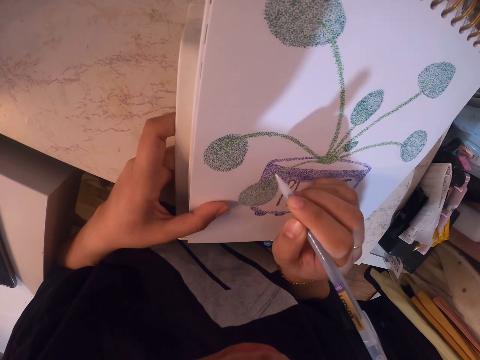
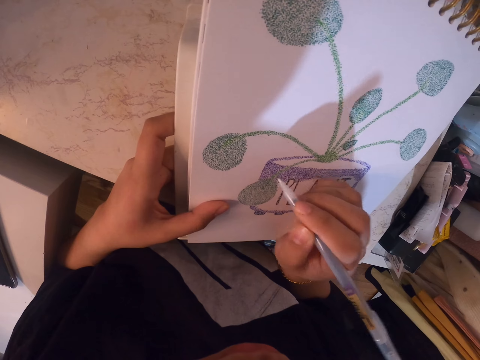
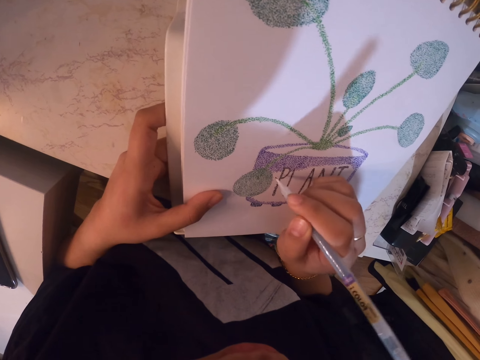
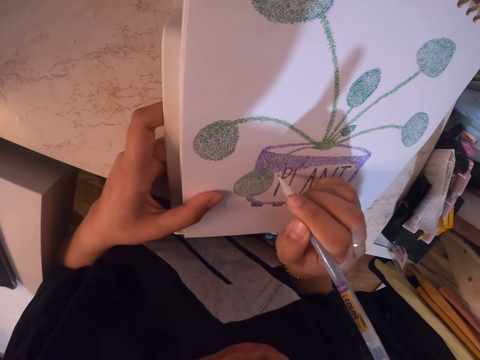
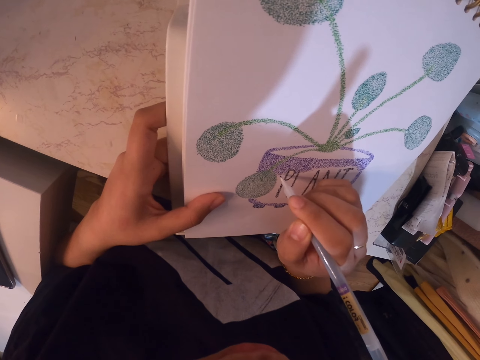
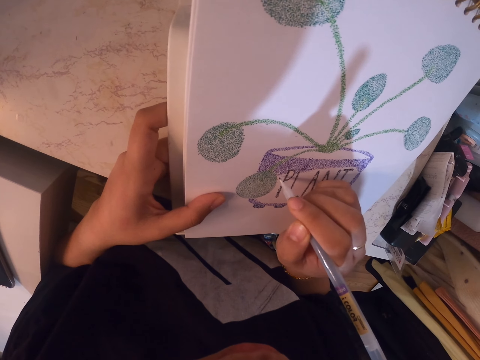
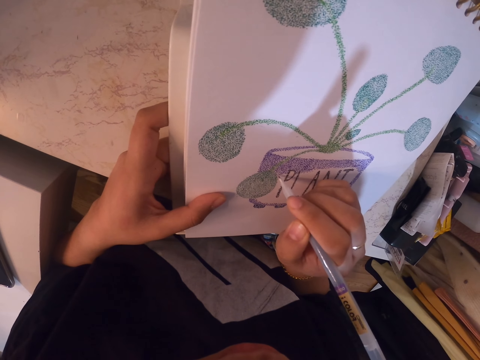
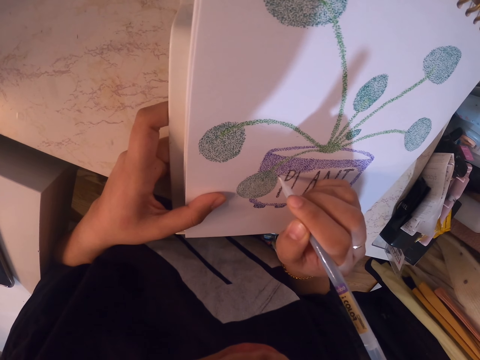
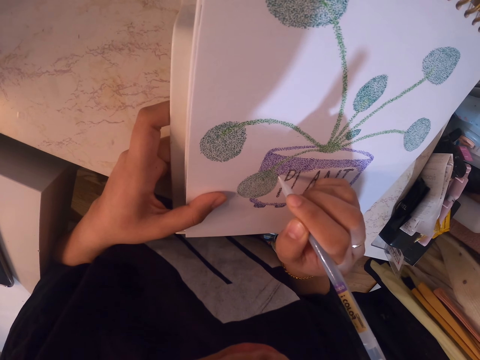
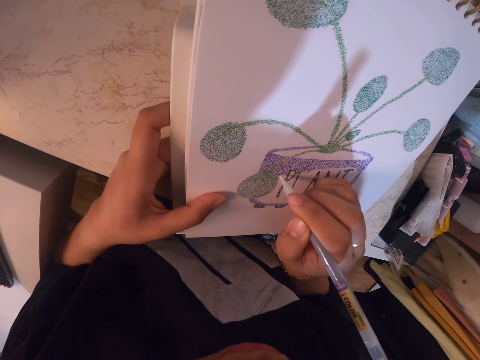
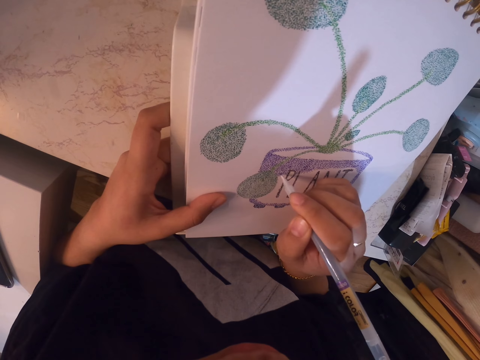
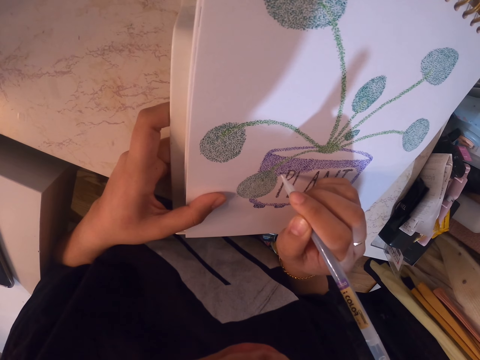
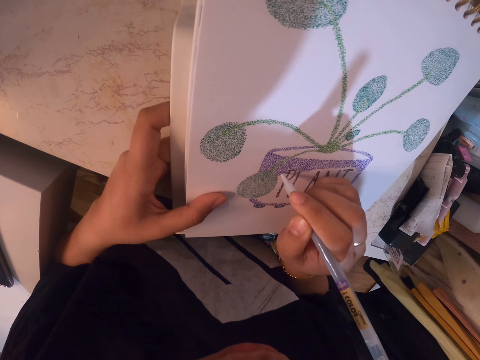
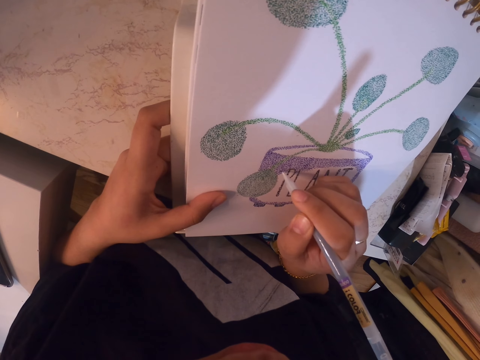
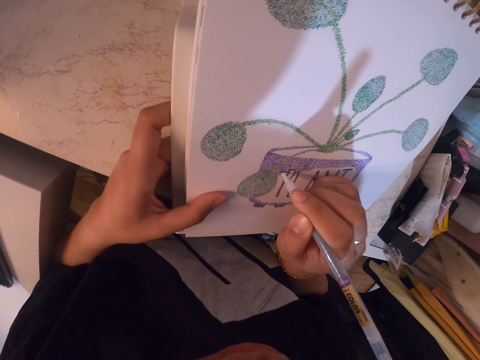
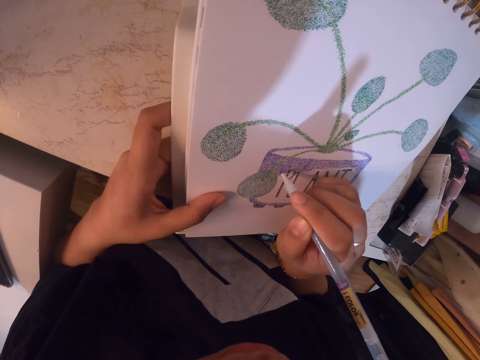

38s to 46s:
The camera wearer draws.

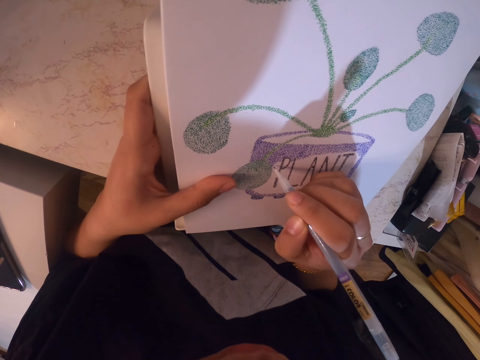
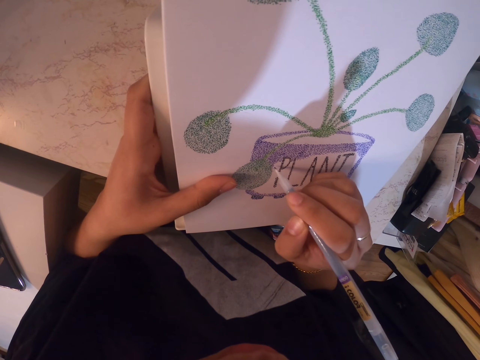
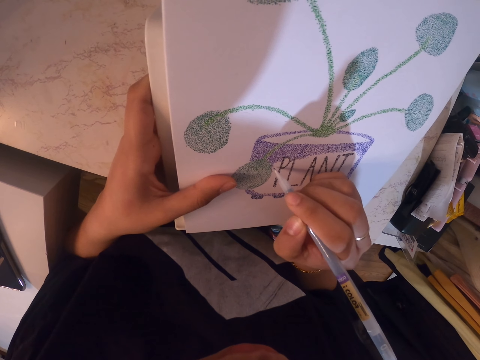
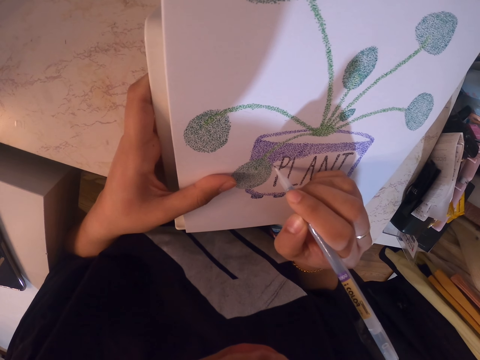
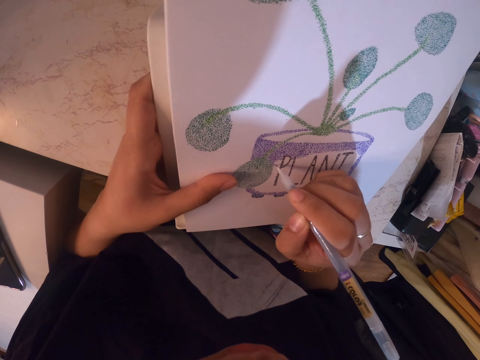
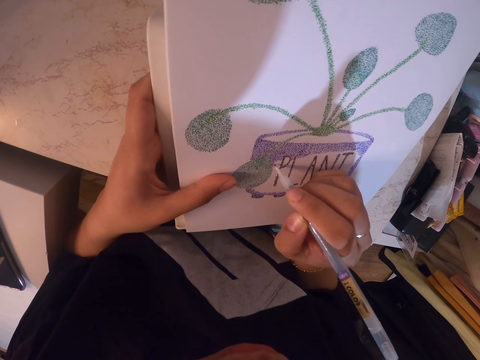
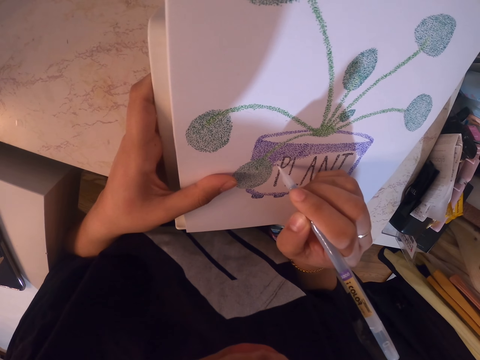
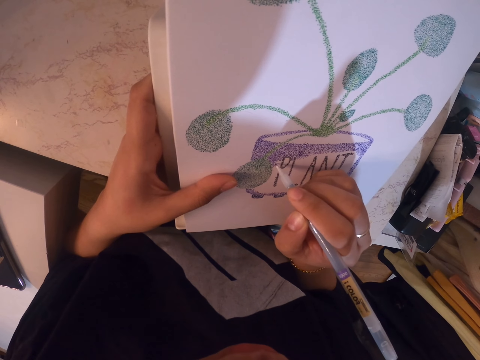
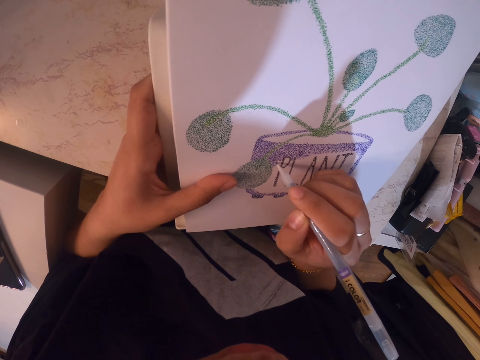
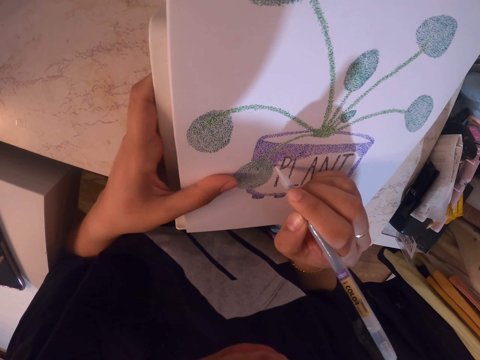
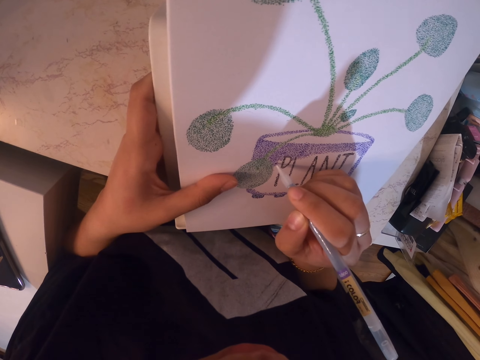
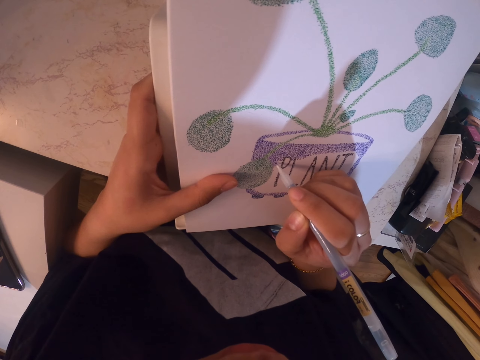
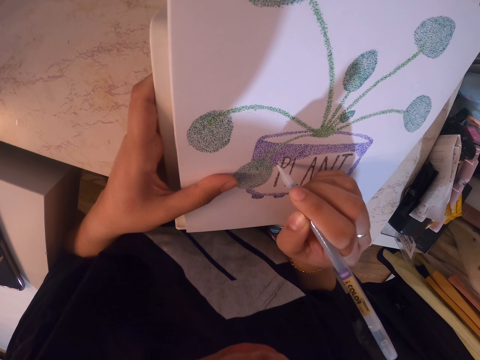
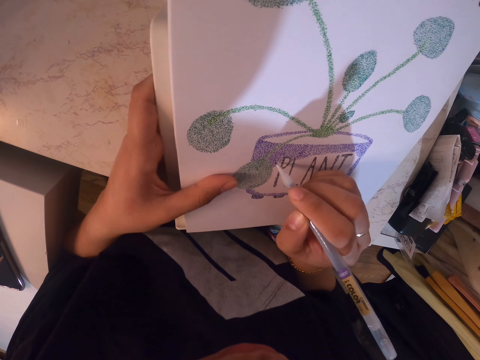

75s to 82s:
The camera wearer turns their drawing piece while drawing.

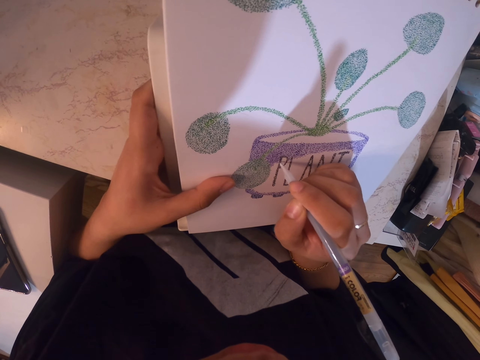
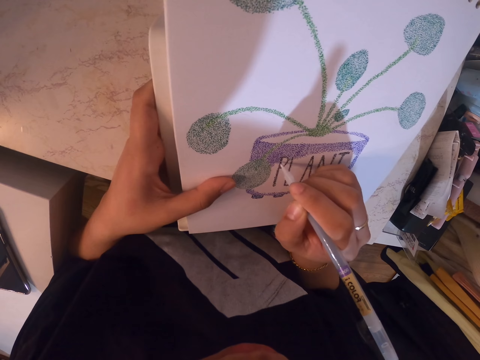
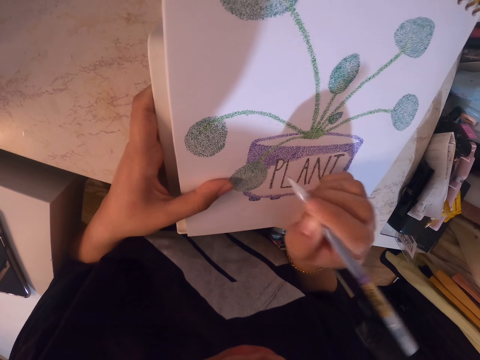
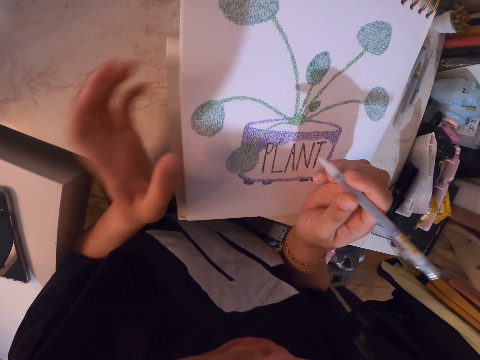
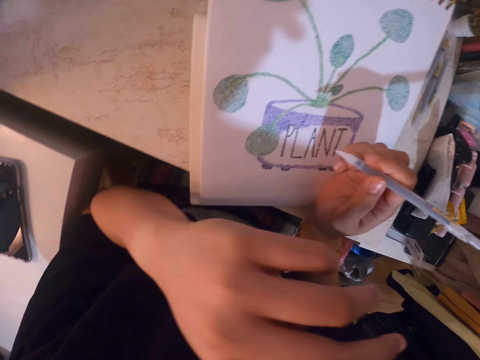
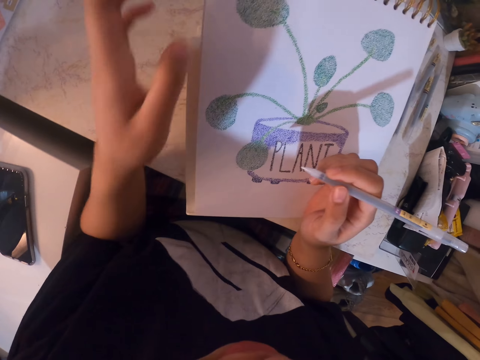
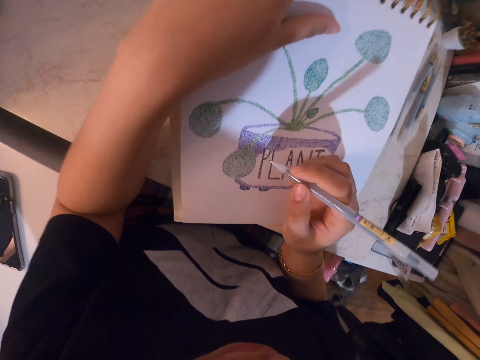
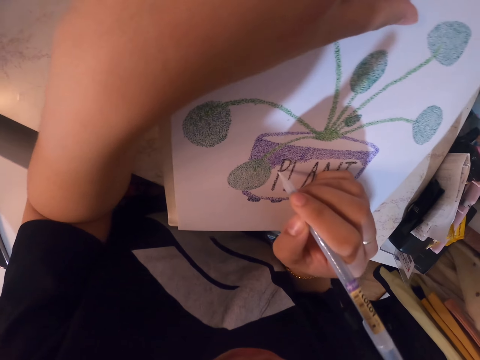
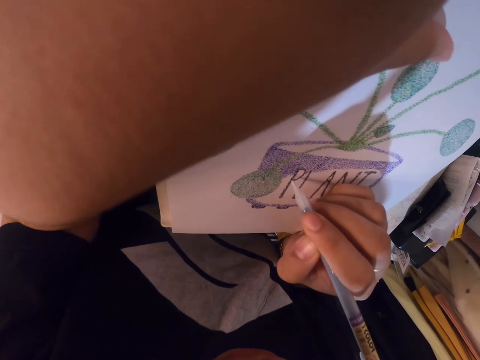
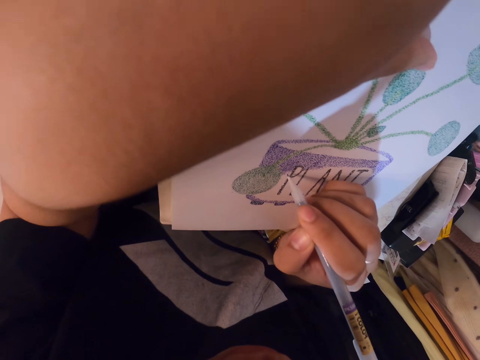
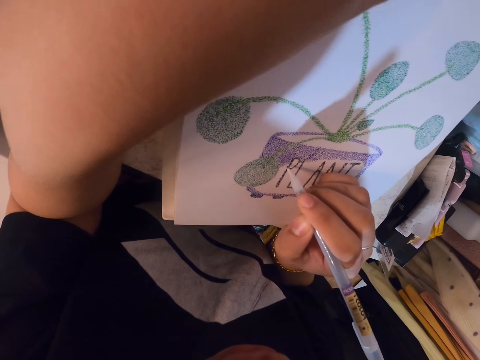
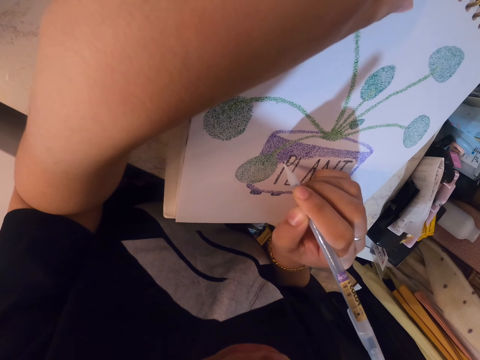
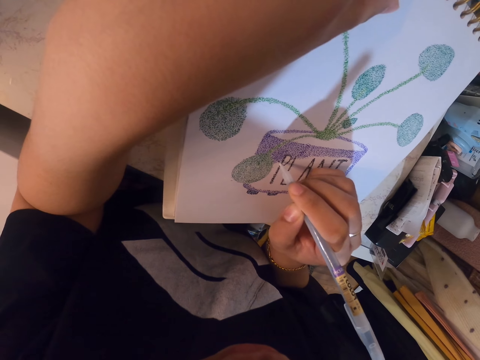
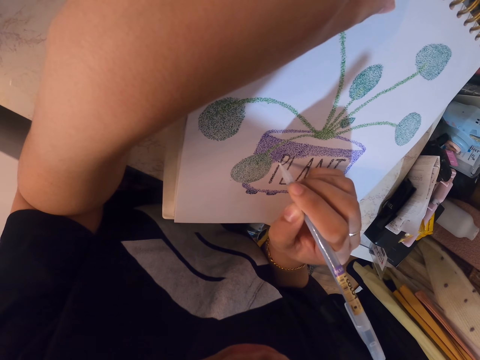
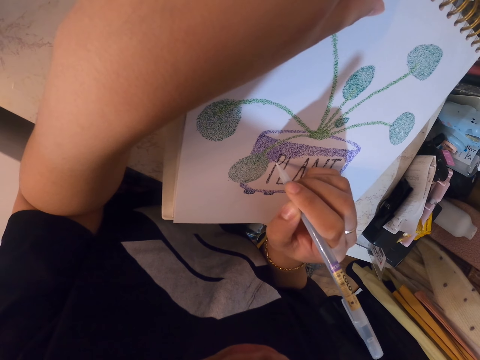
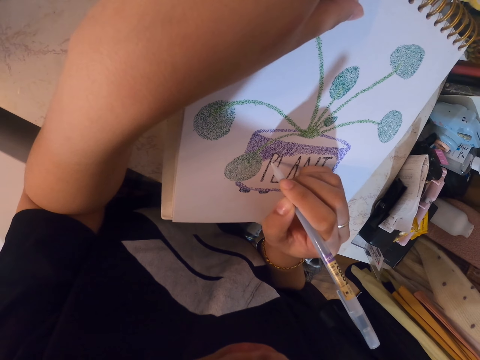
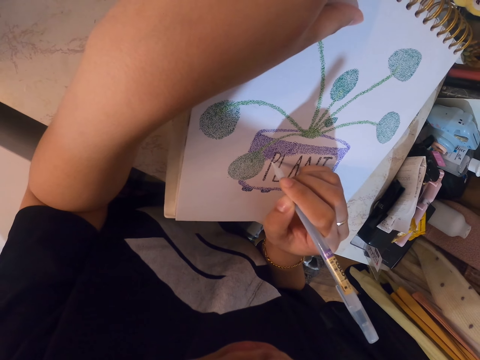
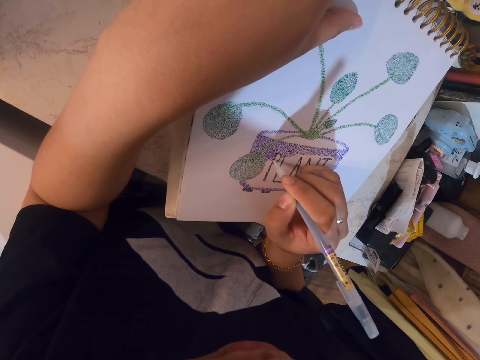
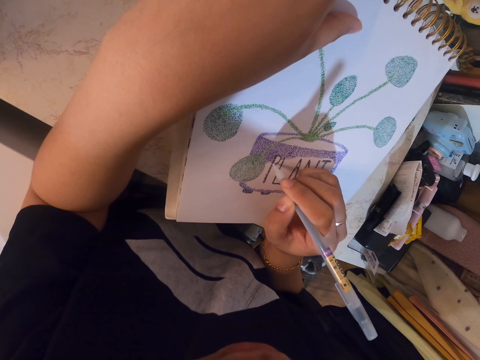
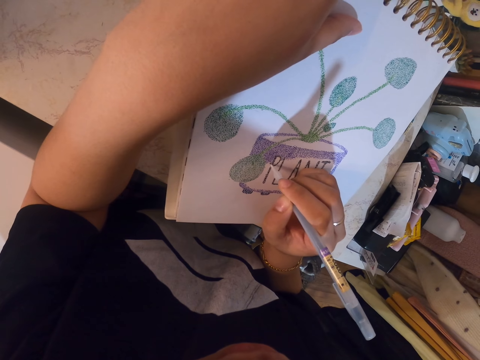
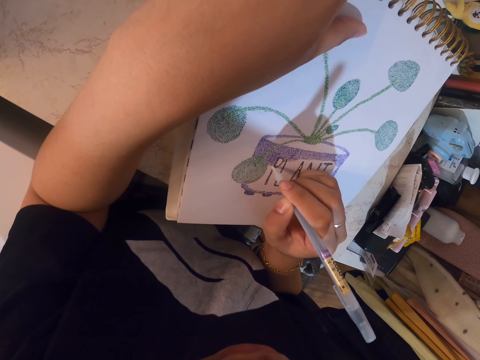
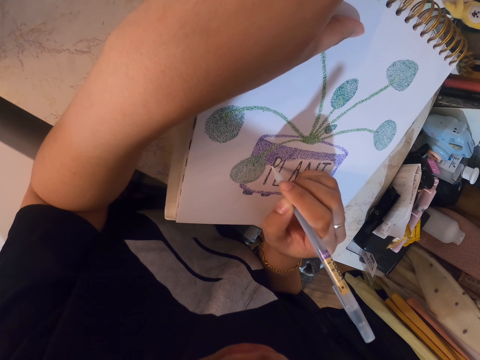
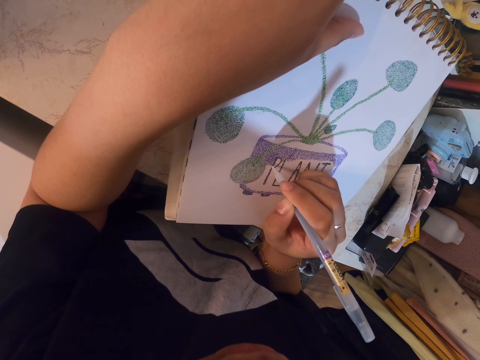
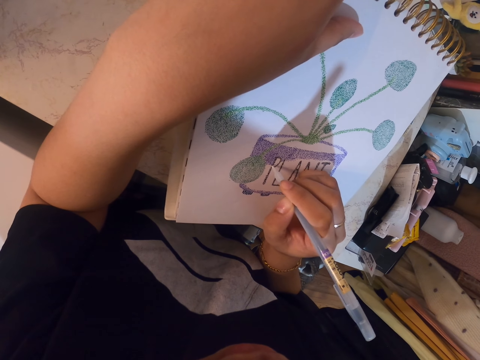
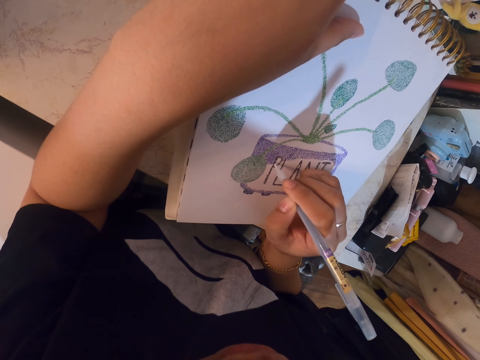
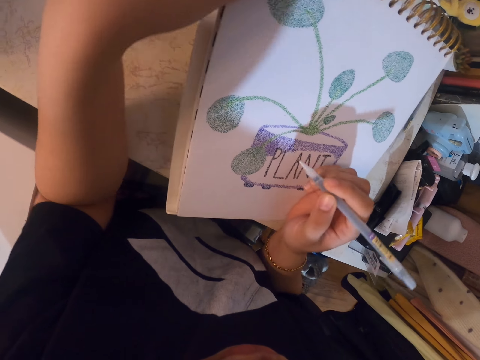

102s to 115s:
The camera wearer lifts her left hand to her face. She scratches her nose with her left hand. She holds the book with her left hand. She draws on the book with the pen.
